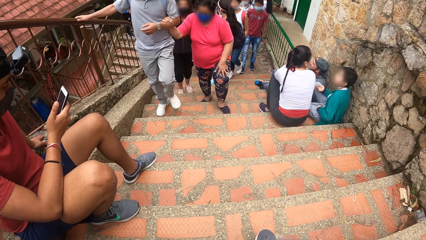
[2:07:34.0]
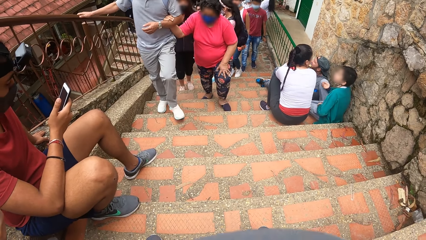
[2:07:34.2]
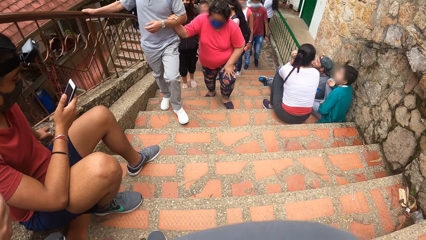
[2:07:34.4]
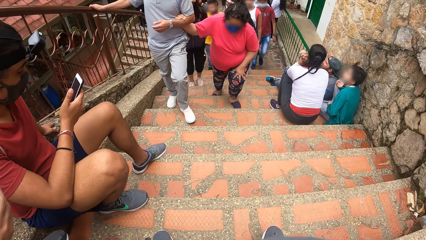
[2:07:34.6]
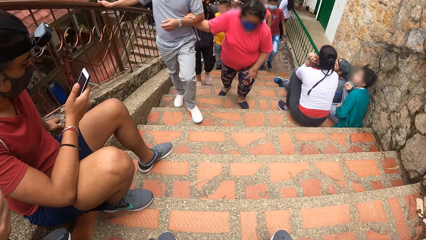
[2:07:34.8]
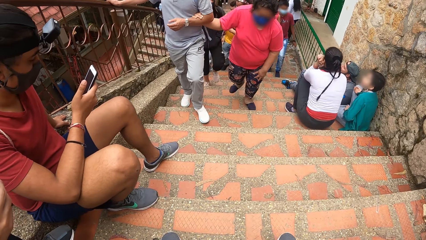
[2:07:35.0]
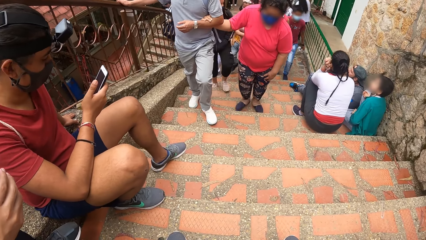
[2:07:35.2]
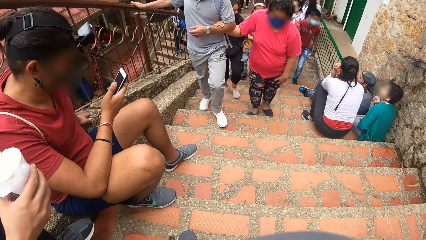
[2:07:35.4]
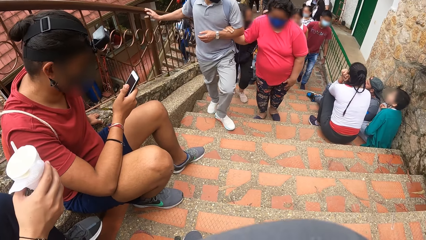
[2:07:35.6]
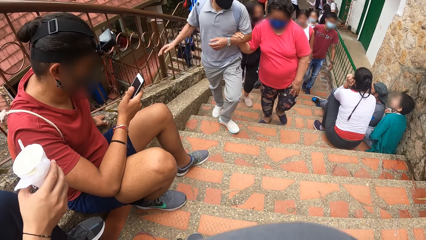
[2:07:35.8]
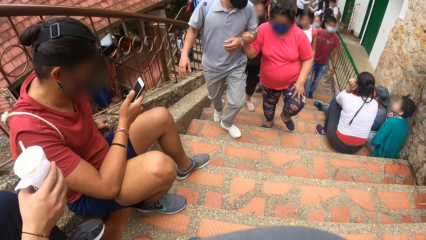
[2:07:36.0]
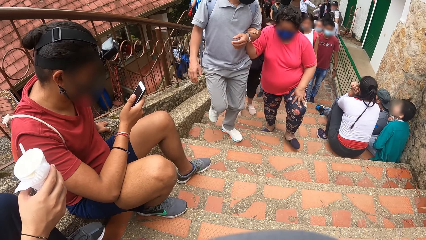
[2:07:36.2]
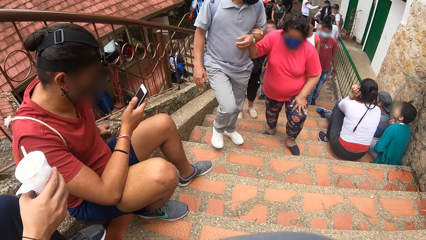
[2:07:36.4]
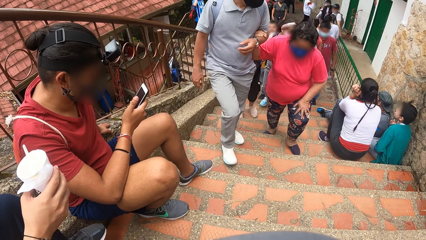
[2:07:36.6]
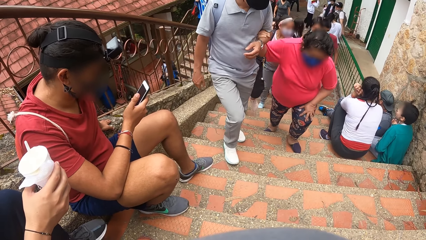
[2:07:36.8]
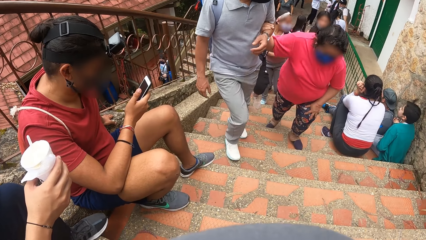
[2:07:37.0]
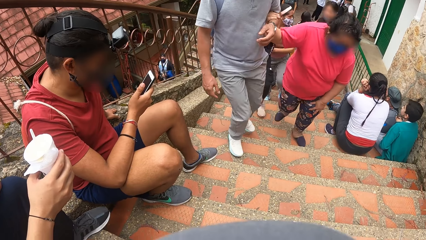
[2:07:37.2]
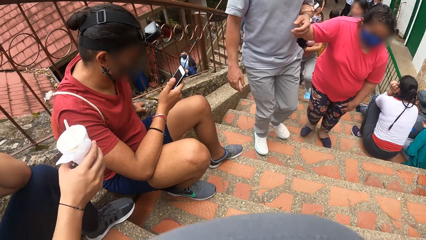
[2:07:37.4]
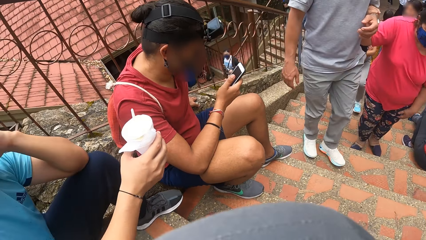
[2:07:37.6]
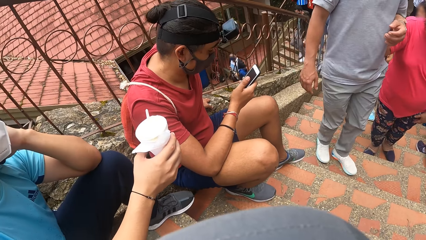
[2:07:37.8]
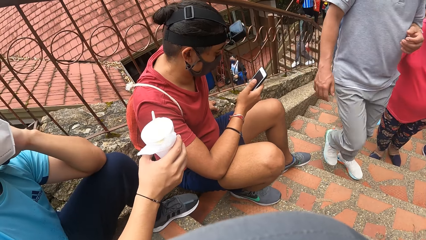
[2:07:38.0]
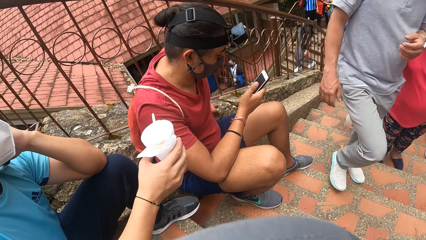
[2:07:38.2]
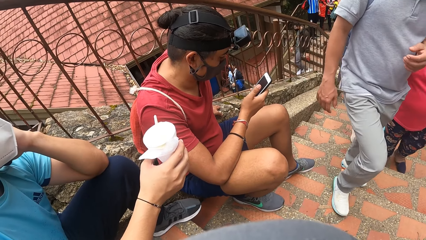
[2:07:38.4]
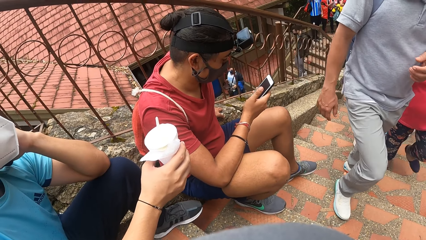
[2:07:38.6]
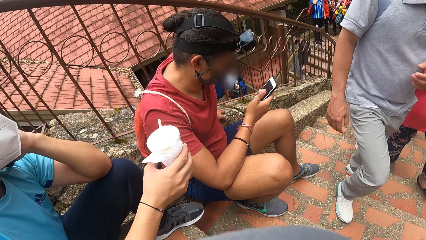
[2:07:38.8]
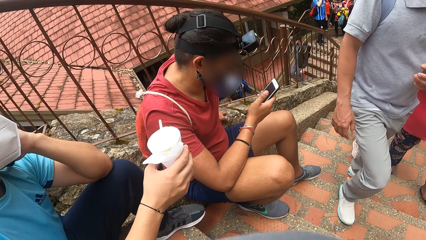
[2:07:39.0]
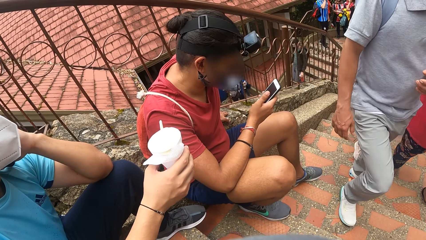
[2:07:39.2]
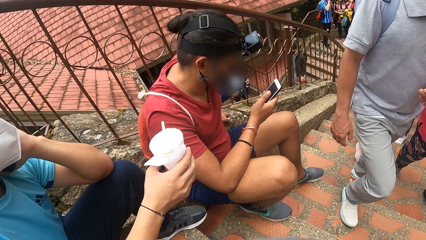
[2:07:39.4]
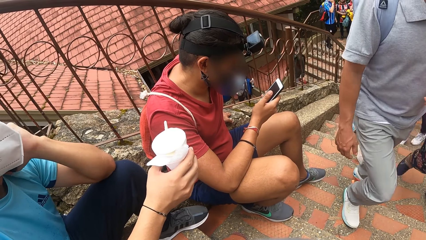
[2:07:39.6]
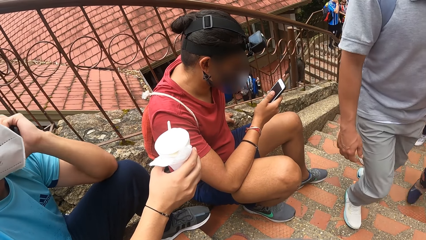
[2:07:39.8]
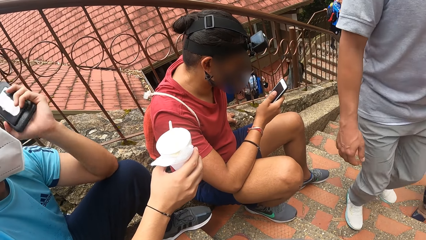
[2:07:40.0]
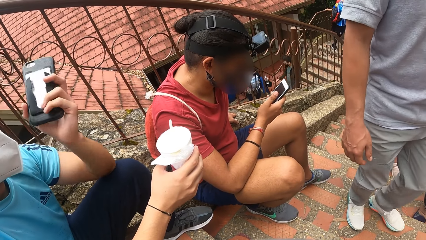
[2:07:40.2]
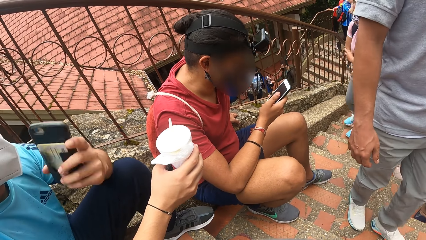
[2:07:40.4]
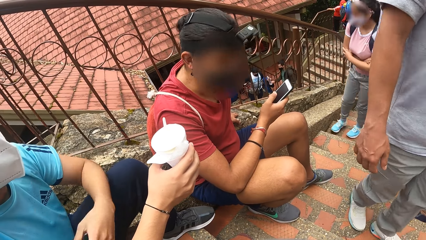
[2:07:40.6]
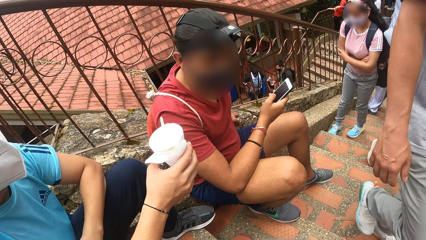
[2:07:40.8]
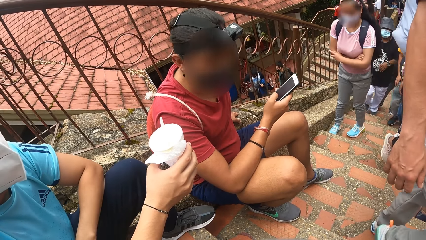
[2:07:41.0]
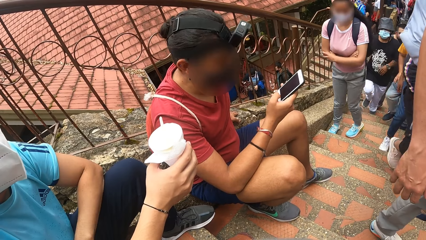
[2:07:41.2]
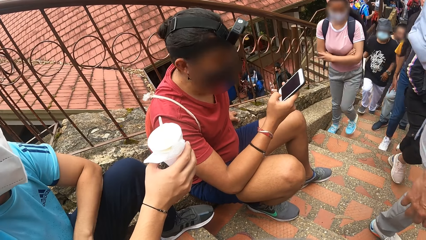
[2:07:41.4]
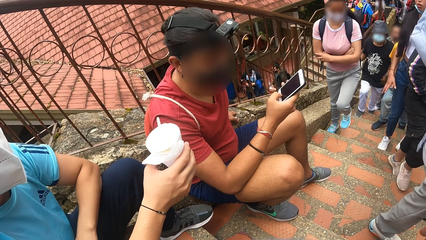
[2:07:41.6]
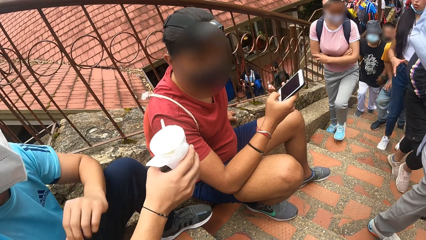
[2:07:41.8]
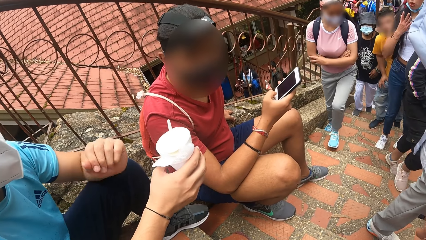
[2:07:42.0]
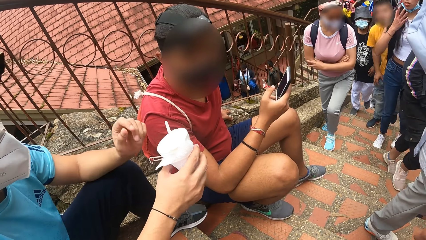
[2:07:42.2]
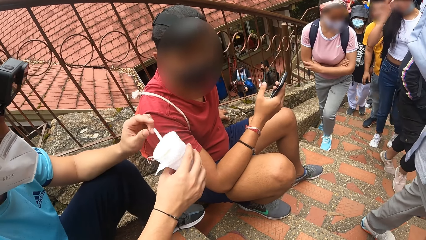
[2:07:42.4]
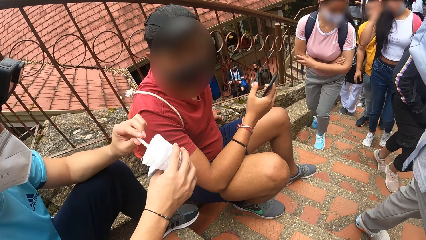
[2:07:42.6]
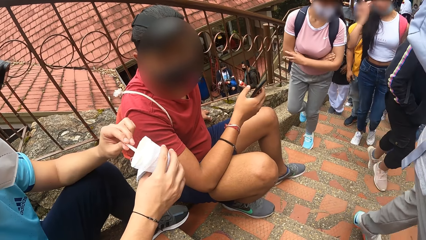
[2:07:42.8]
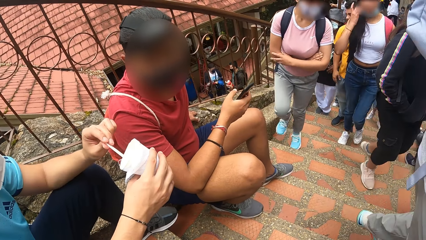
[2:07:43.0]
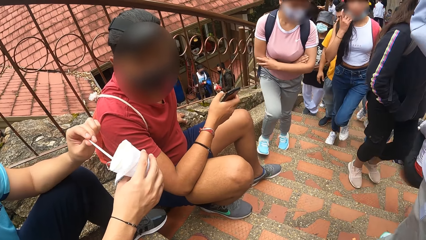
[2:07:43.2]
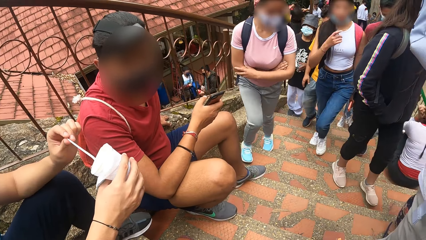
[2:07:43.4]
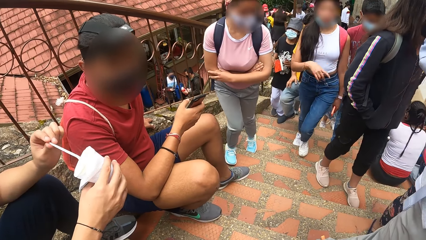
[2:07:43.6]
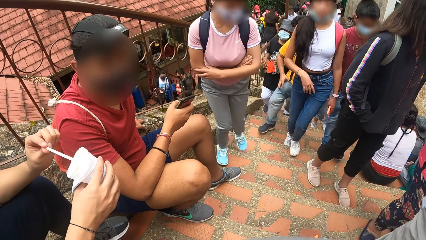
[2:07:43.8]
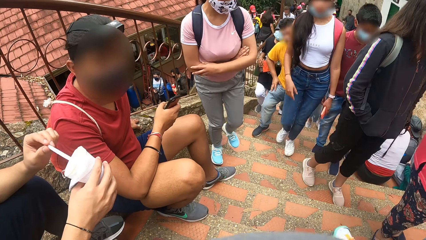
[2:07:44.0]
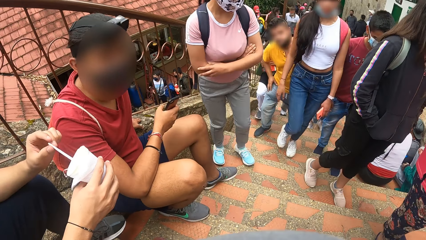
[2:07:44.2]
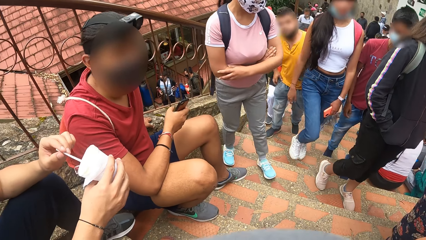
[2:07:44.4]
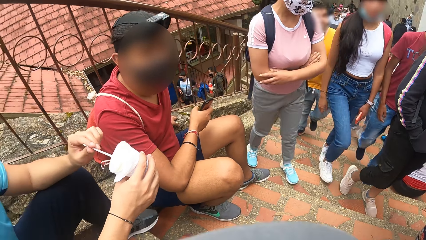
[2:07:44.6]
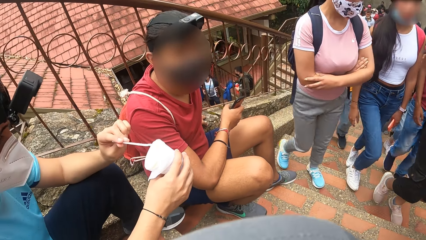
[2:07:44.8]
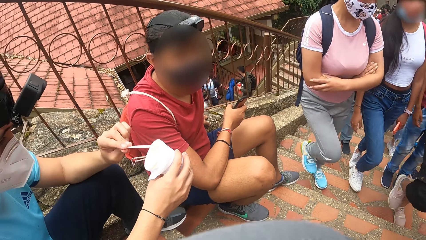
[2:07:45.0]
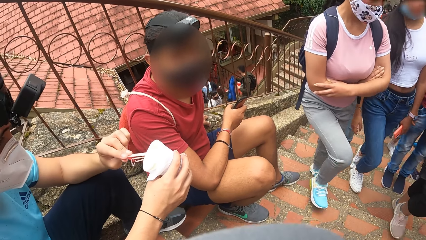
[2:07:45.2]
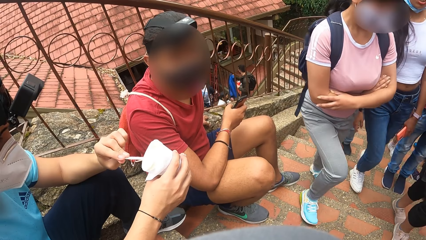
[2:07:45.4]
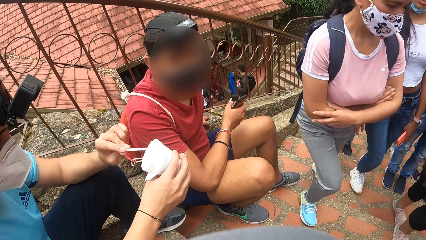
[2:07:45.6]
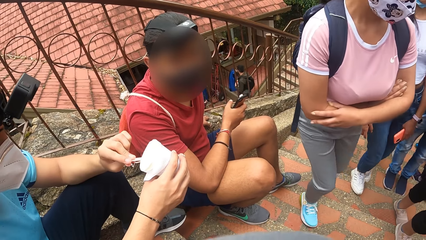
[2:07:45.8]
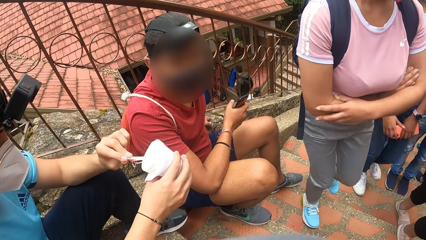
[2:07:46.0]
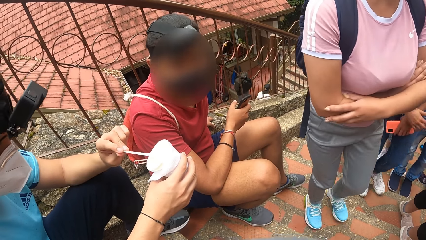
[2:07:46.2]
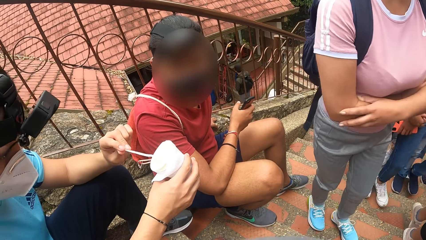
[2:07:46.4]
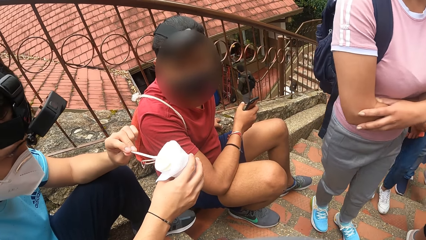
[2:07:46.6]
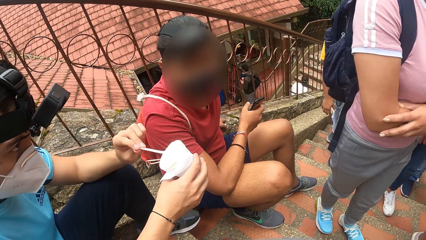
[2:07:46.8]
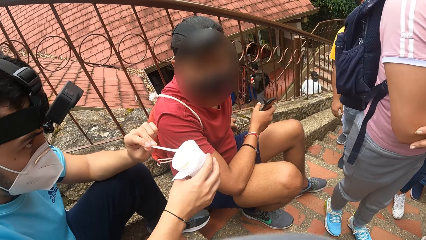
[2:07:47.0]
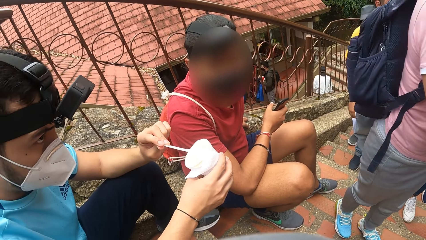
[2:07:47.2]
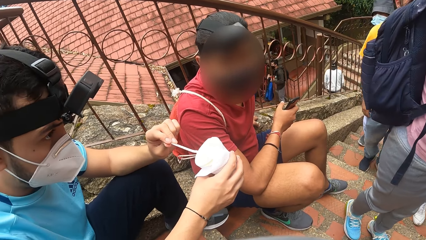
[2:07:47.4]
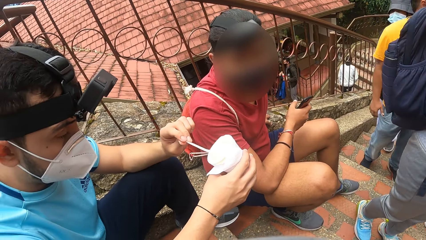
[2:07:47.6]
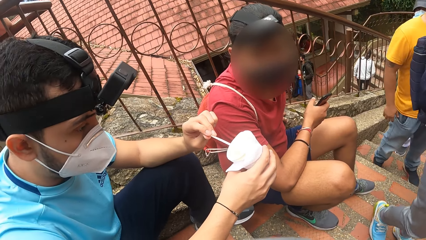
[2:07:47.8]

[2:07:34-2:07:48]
A man removes his left hand from his ear. The man holds a spoon inside the cup with his left hand.

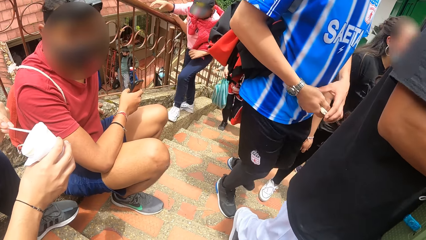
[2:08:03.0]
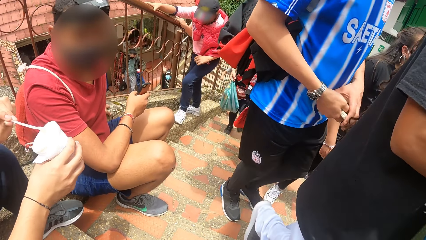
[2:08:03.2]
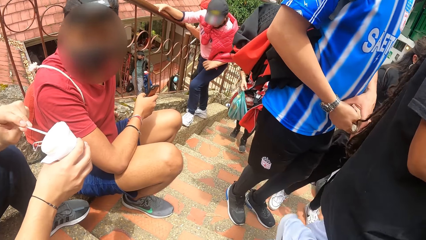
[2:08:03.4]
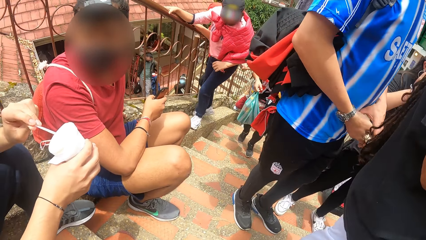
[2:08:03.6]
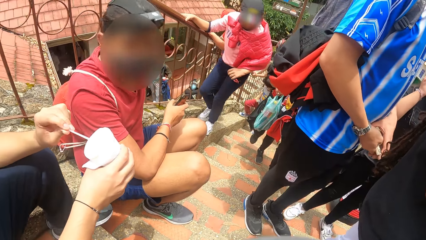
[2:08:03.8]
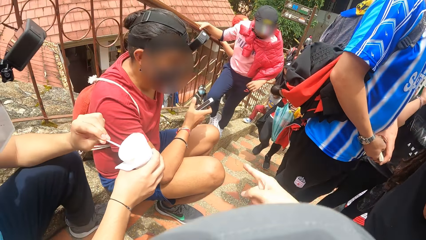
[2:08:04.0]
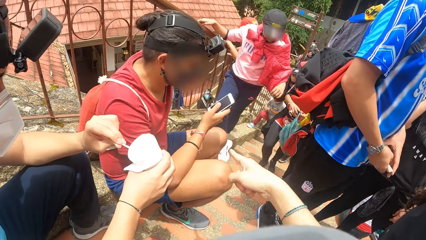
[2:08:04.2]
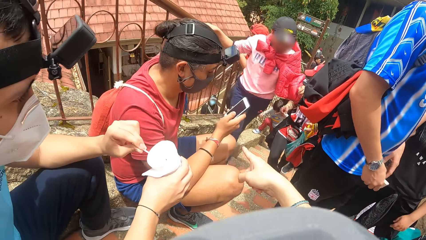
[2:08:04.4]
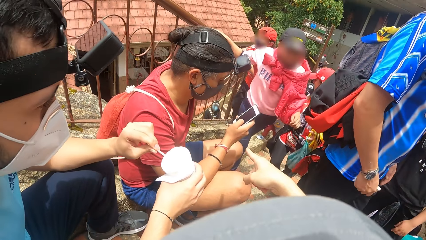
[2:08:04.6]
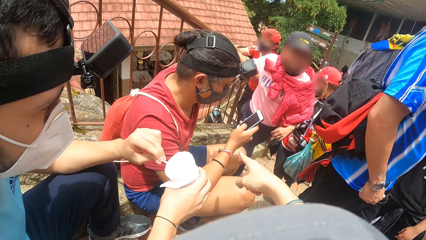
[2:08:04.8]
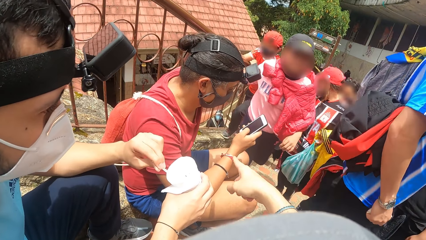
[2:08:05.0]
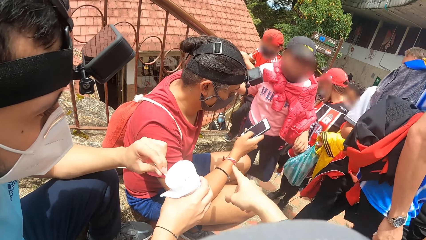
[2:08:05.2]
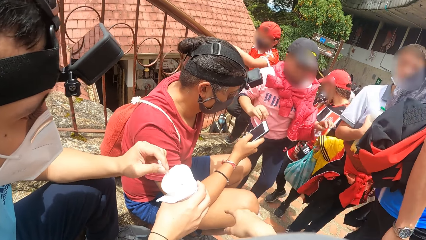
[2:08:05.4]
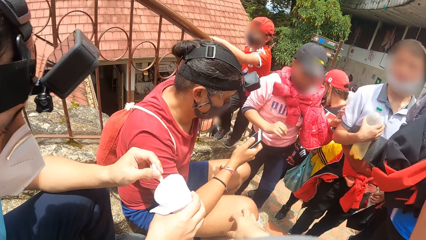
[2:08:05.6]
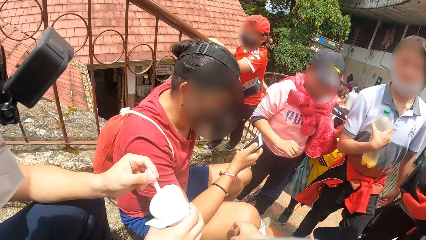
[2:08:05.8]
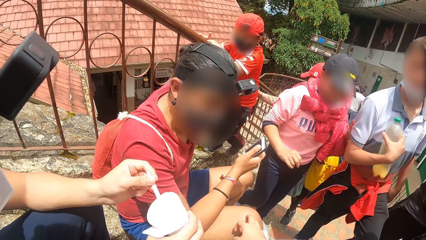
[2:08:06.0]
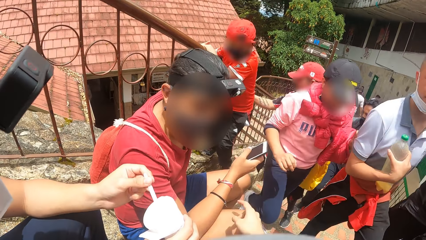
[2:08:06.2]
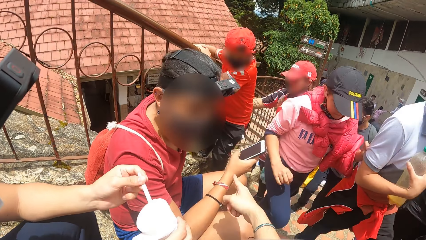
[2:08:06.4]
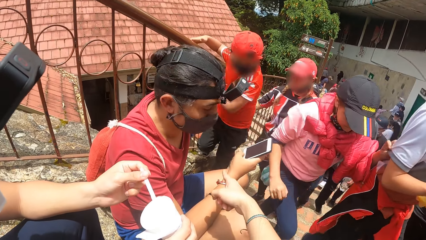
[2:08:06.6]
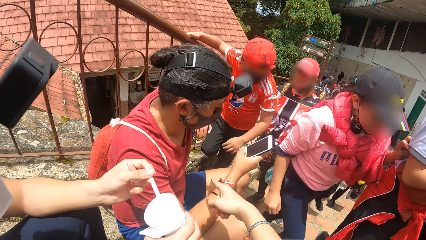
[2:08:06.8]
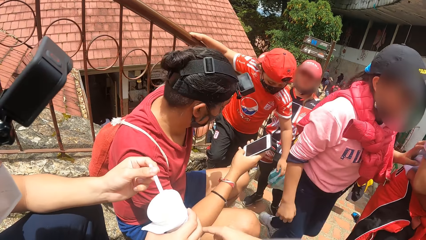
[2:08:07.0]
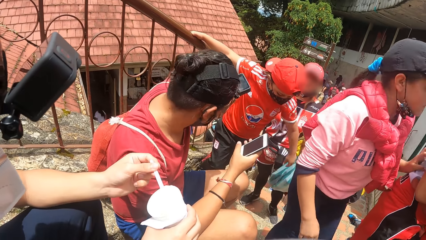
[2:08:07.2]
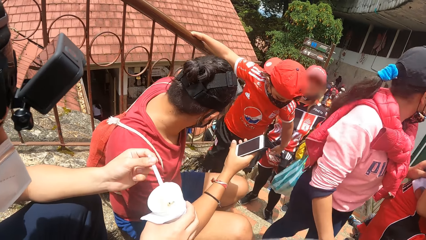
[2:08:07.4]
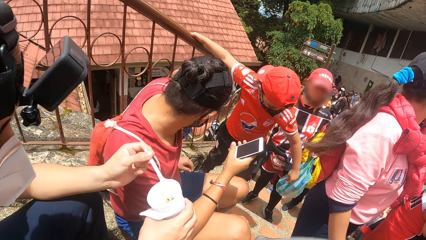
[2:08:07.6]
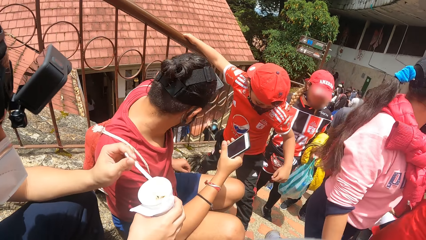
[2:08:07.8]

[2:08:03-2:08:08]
The camera wearer points his right hand towards a man. He taps another man with his right hand. He points his right hand towards the first man.
